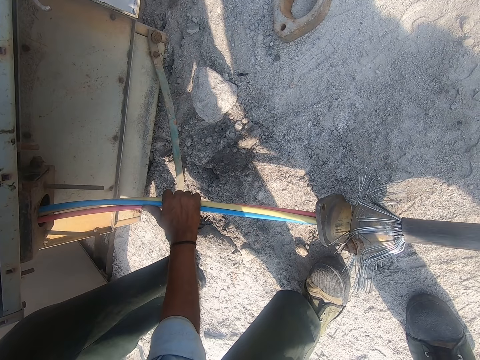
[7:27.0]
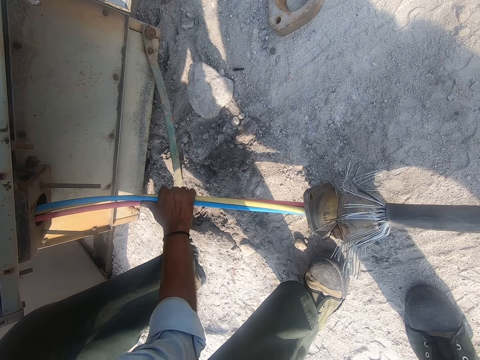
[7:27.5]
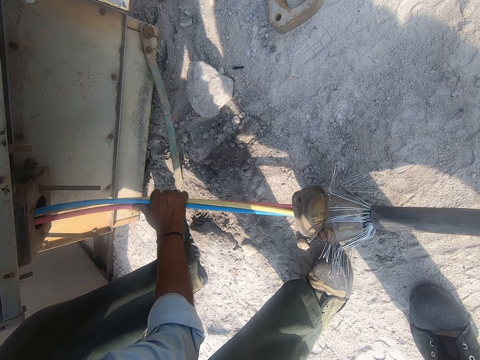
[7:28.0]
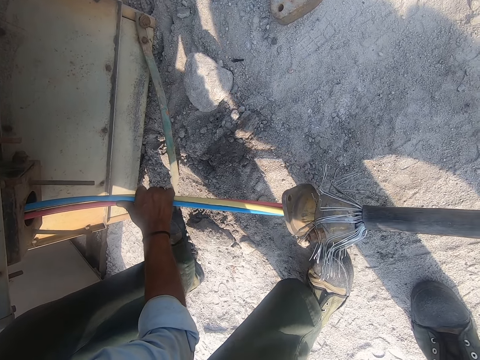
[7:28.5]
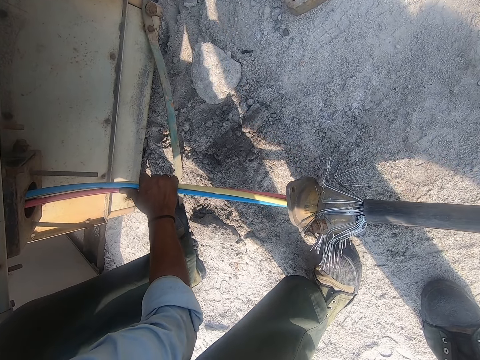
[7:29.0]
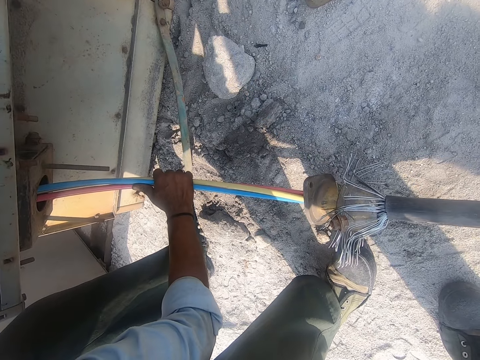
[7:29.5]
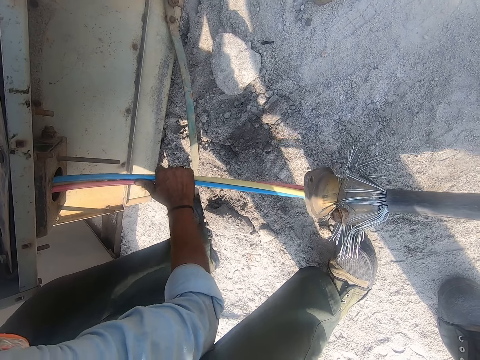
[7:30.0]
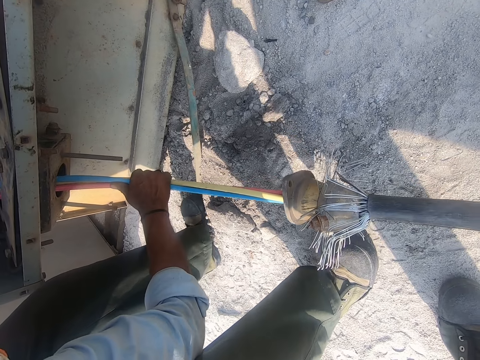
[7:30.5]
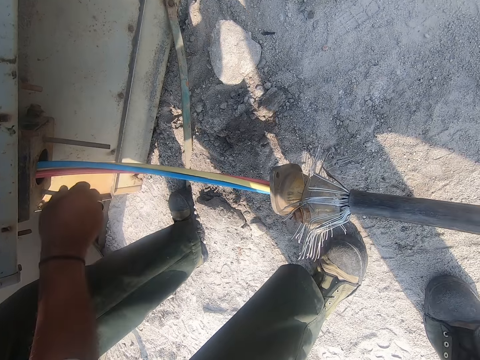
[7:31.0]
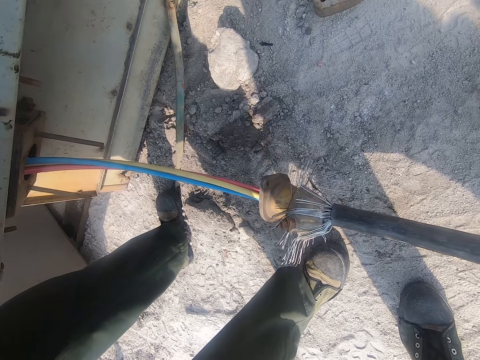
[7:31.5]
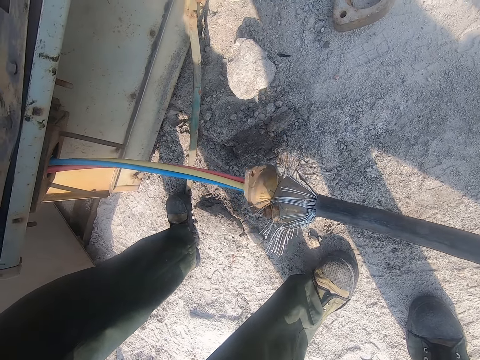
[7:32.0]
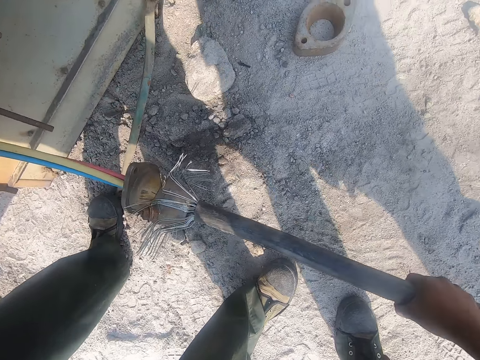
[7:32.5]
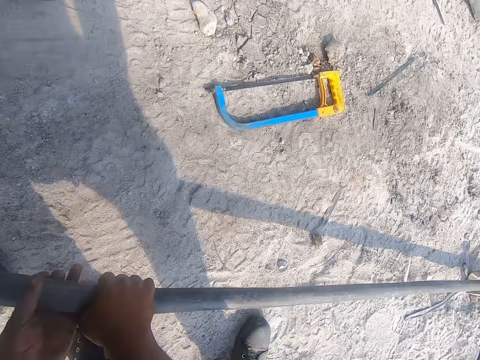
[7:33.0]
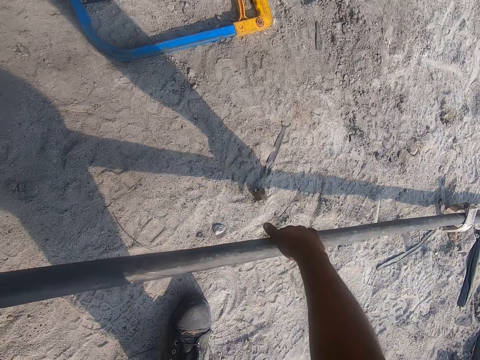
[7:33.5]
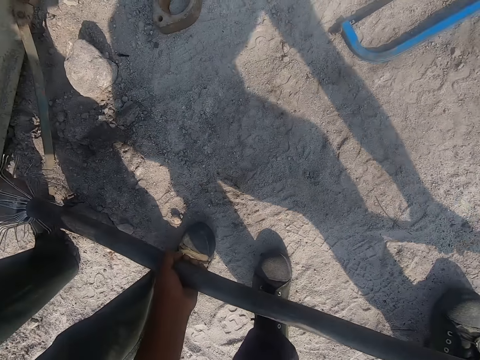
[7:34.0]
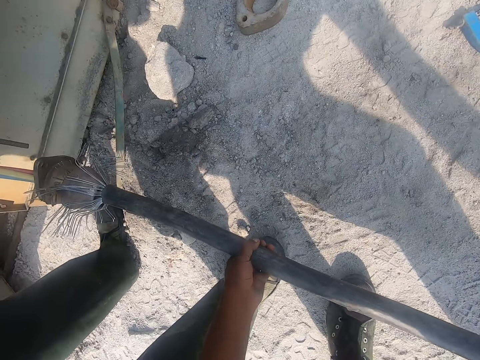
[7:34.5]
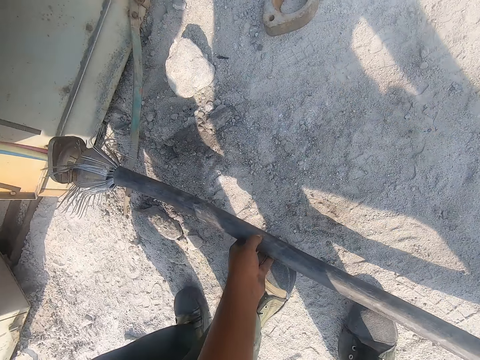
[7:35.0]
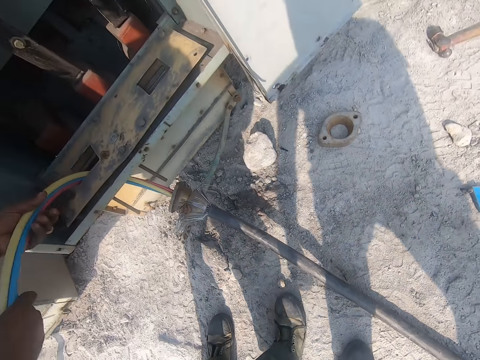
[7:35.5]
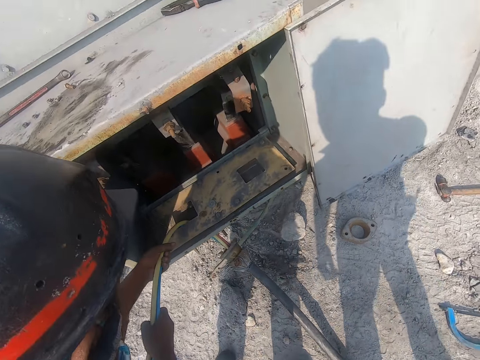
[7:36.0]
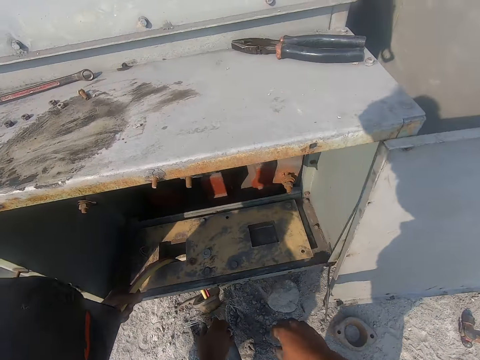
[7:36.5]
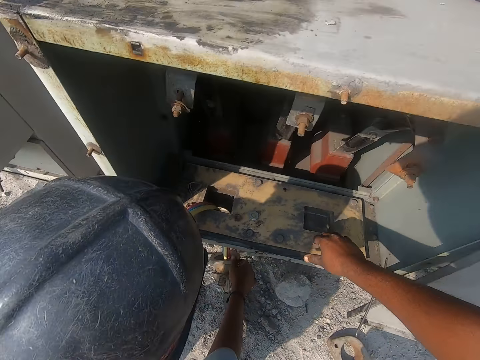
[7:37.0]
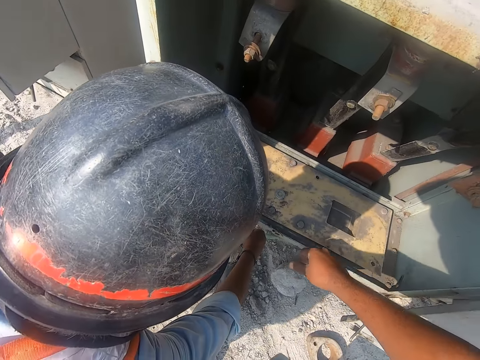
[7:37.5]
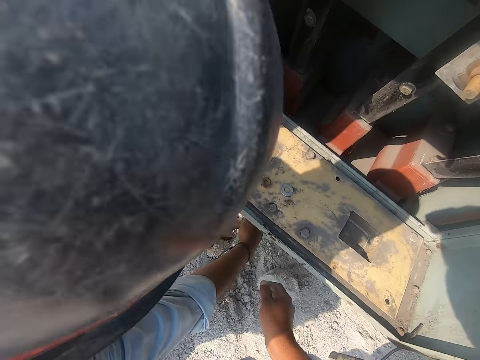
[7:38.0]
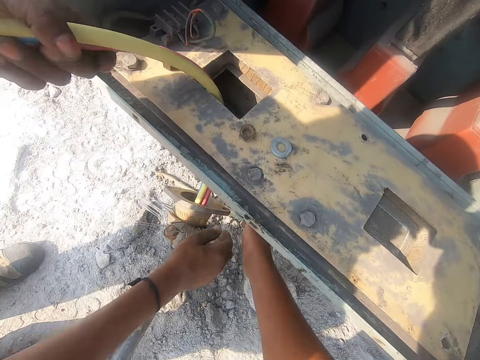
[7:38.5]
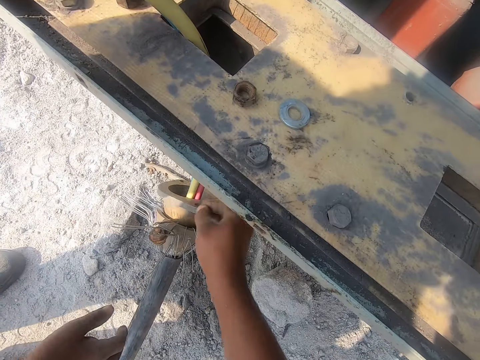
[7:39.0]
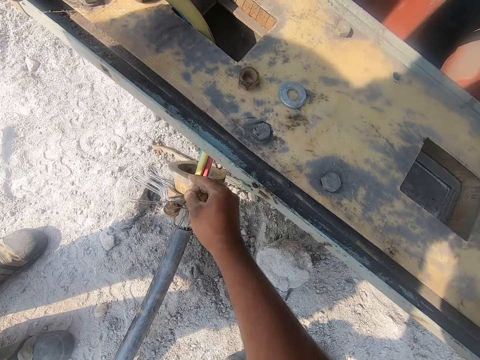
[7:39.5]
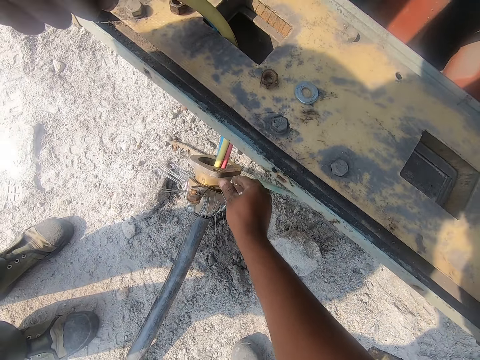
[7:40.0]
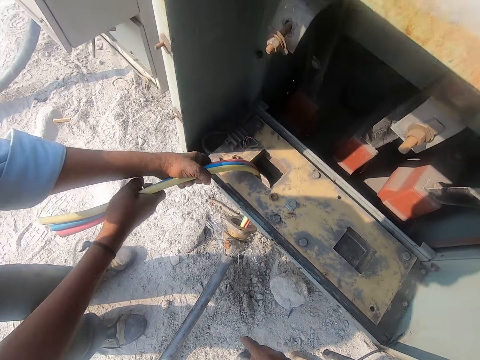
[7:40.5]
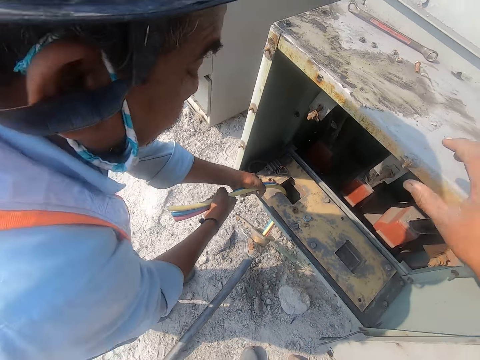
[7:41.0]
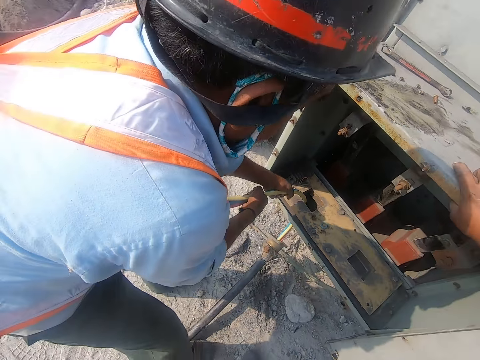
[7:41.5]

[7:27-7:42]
A man pushes cabling materials with the right hand through a hole. The camera wearer pushes cabling materials with both hands. They look at a cabinet. They adjust metal and turn the metal with the right hand.

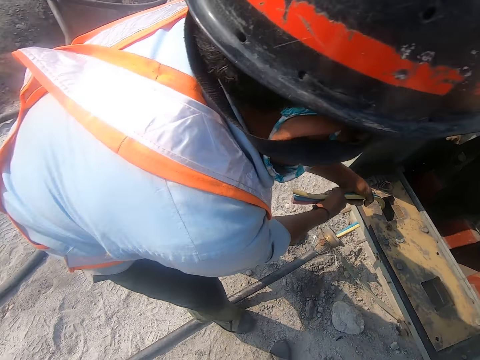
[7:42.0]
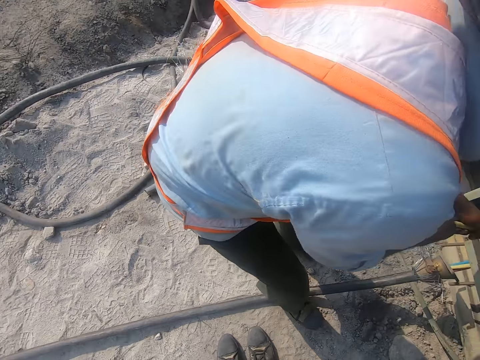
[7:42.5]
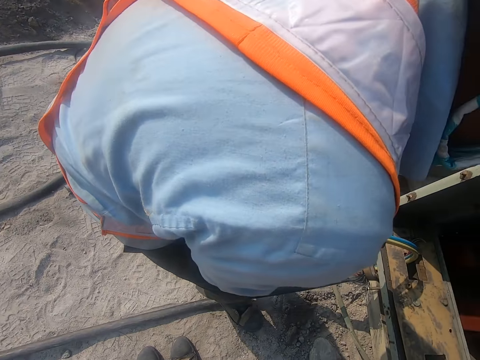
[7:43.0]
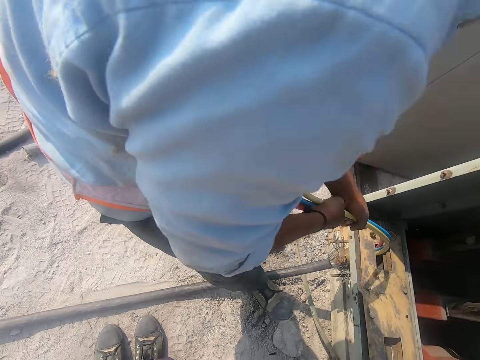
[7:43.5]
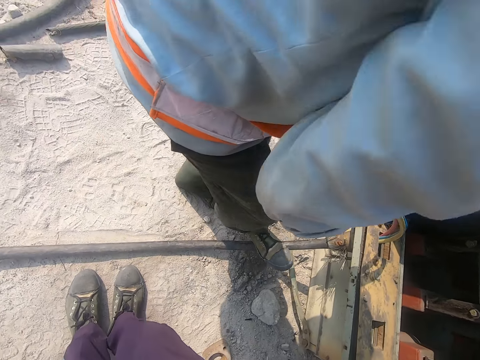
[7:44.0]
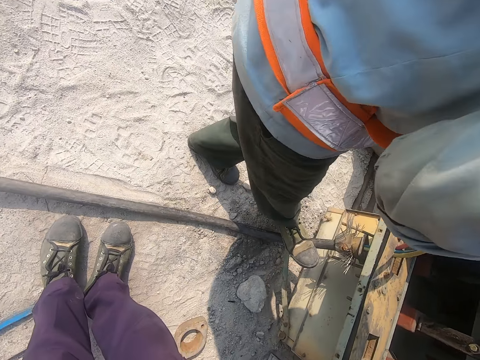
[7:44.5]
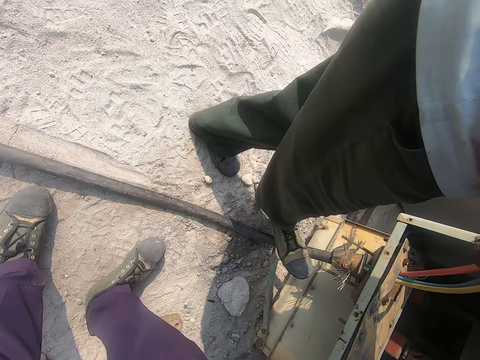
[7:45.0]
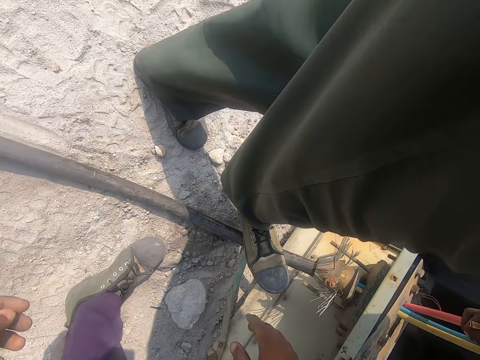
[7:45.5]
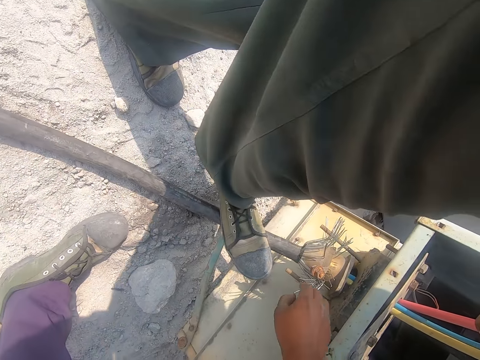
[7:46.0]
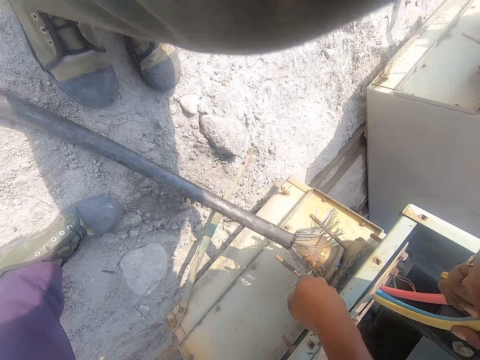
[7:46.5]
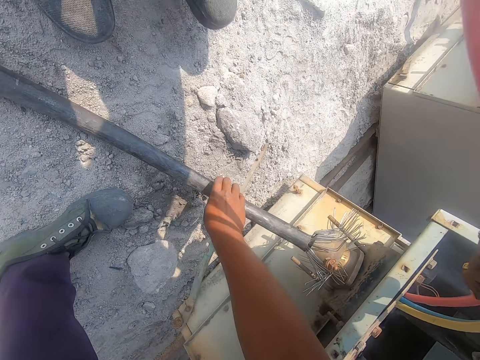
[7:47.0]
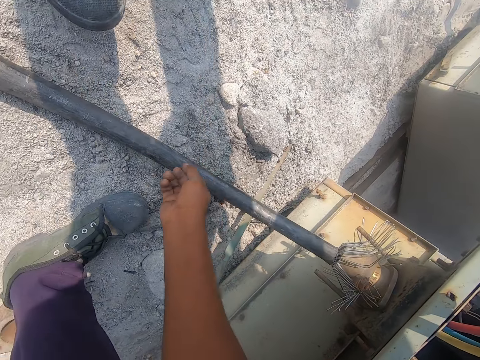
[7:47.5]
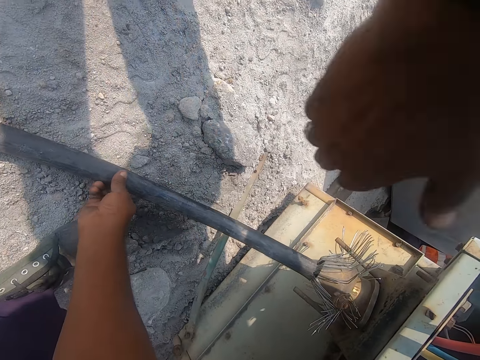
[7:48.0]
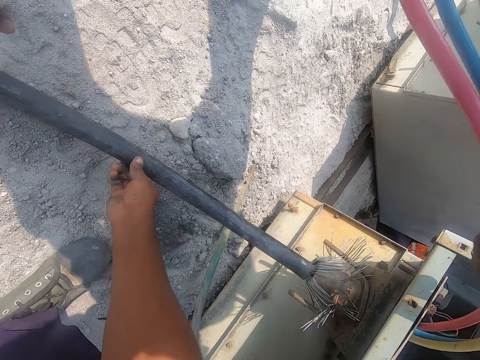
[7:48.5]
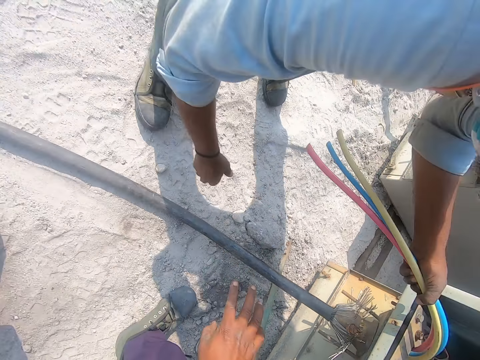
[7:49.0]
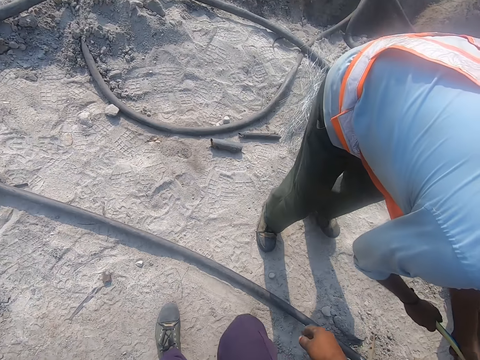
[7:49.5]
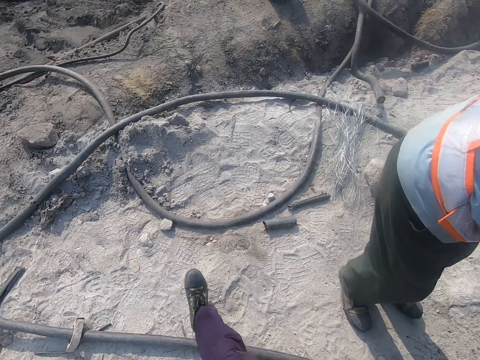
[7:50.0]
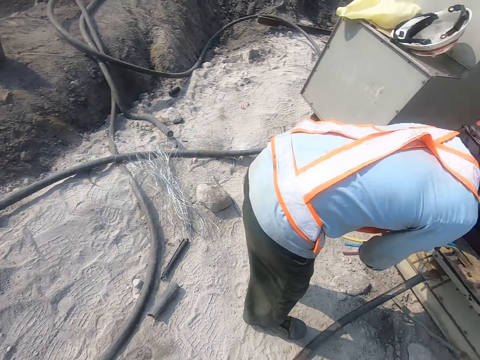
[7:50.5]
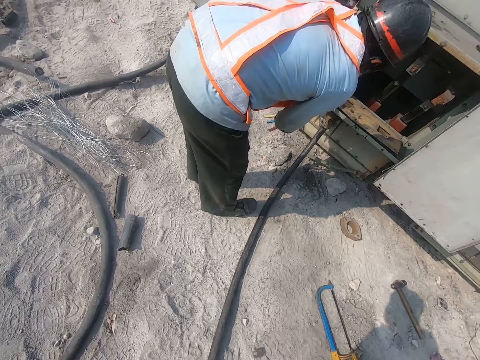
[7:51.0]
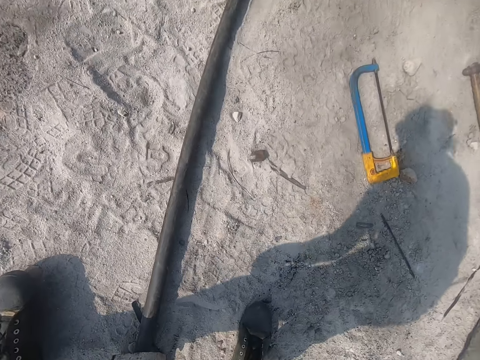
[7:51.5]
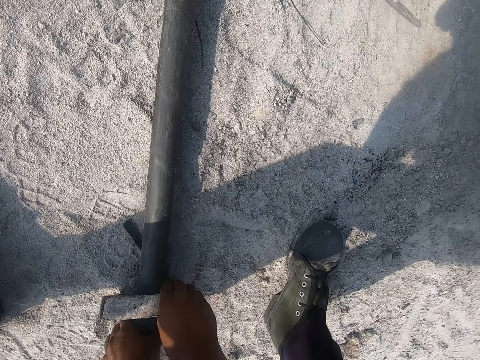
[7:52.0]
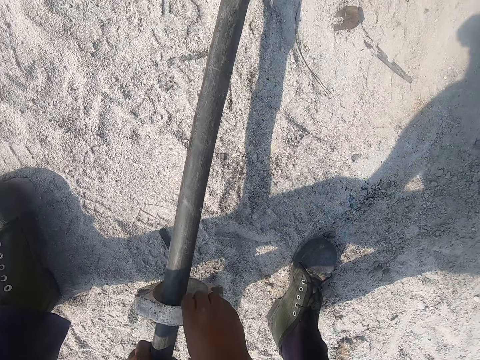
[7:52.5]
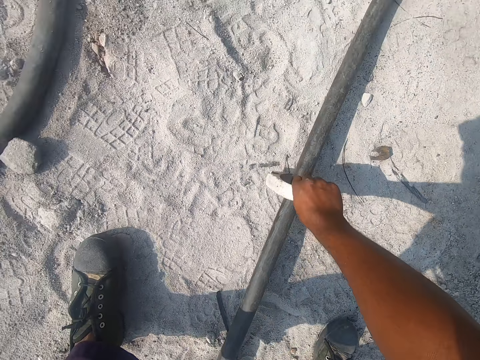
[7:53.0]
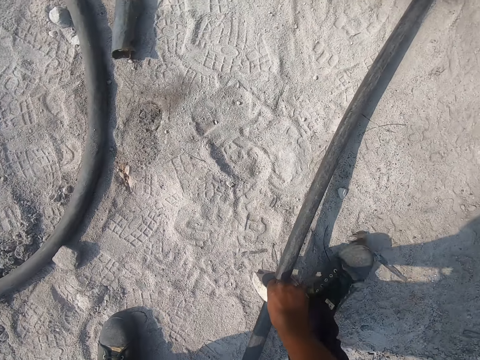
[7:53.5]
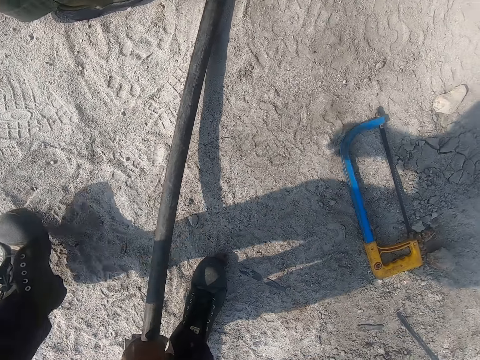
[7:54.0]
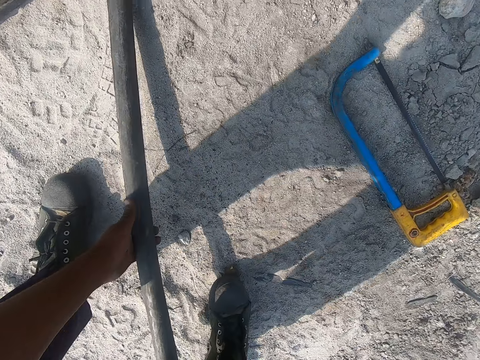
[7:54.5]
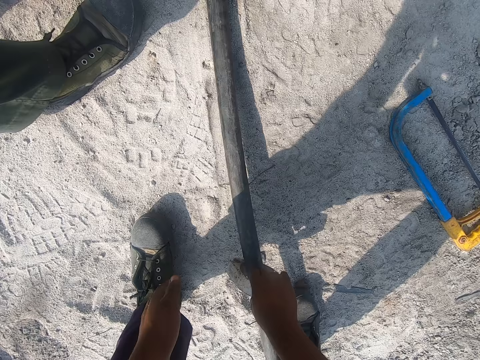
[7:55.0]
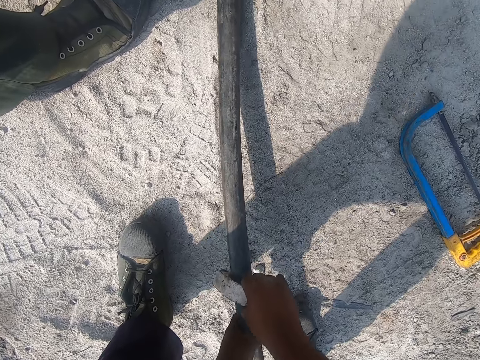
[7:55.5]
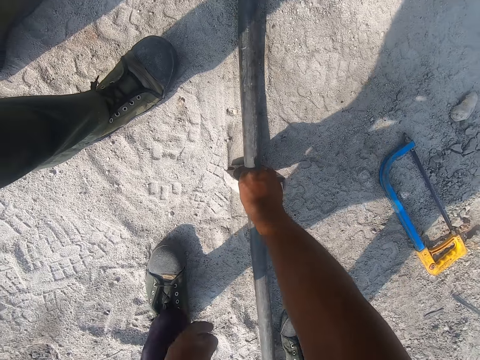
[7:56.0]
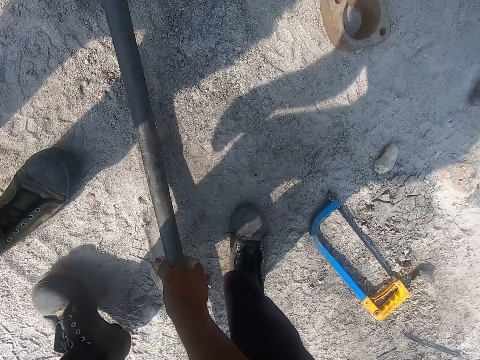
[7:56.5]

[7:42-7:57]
The camera wearer holds metal with the right hand. A man pulls cabling materials with both hands. The camera wearer adjusts the cable. They move the hand, move hose cabling materials with the right hand. They walk around. They look around. They push the metal through the cable. They move the cabling materials with both hands.
